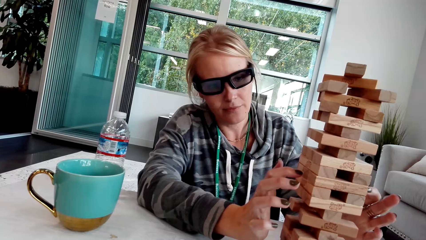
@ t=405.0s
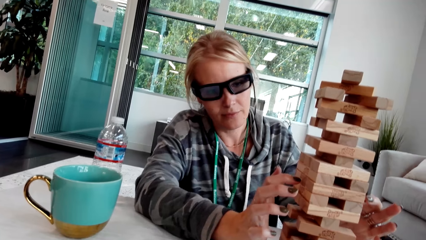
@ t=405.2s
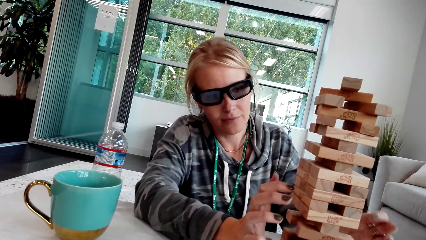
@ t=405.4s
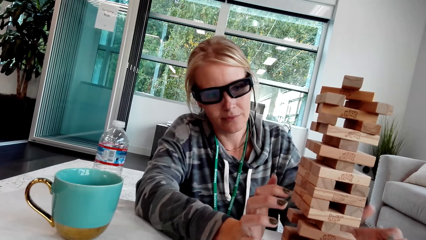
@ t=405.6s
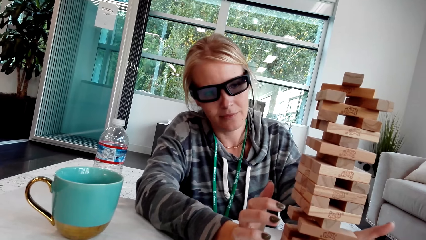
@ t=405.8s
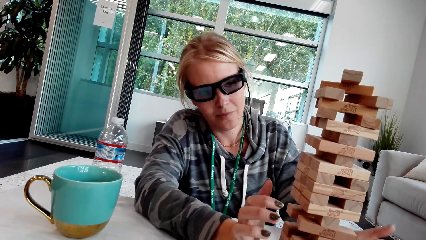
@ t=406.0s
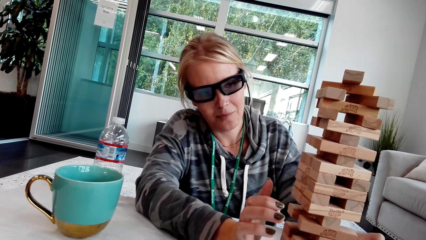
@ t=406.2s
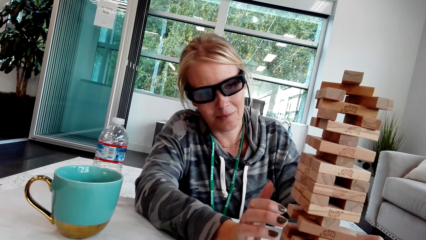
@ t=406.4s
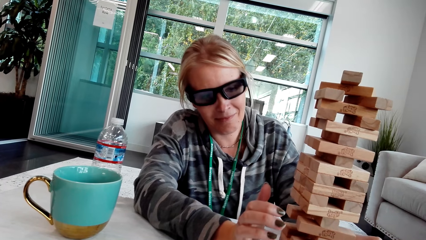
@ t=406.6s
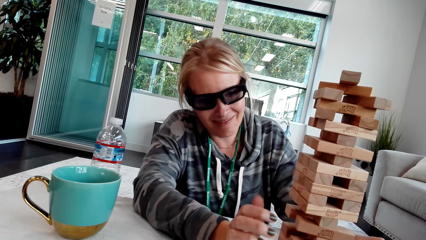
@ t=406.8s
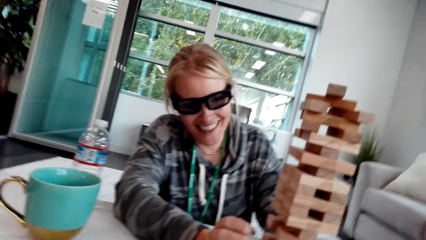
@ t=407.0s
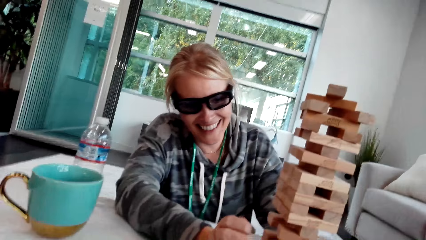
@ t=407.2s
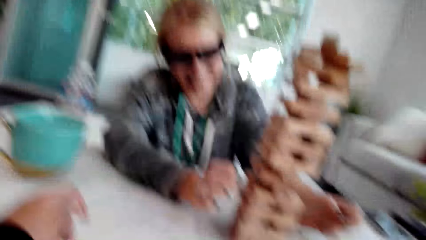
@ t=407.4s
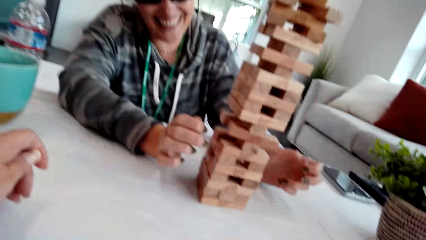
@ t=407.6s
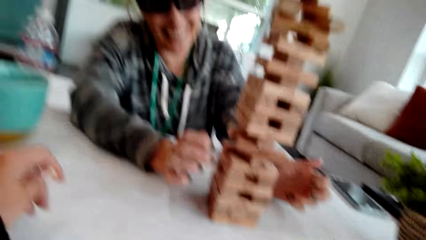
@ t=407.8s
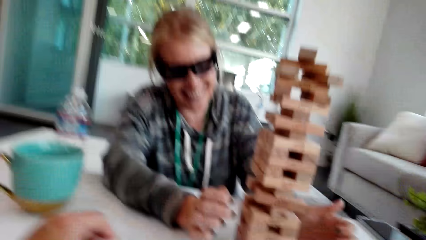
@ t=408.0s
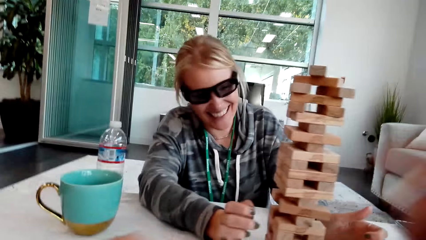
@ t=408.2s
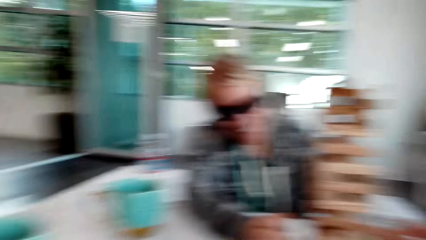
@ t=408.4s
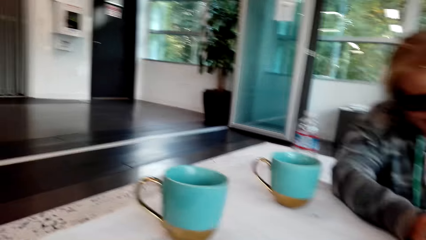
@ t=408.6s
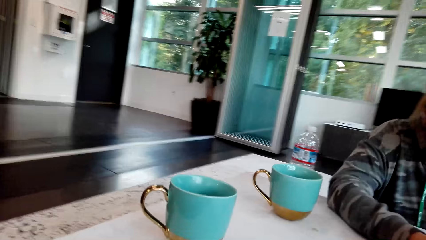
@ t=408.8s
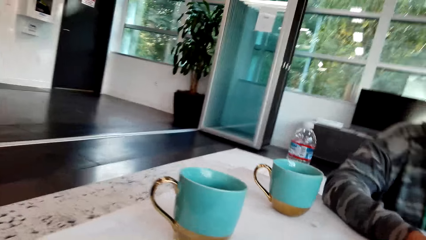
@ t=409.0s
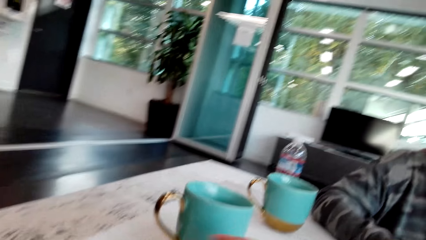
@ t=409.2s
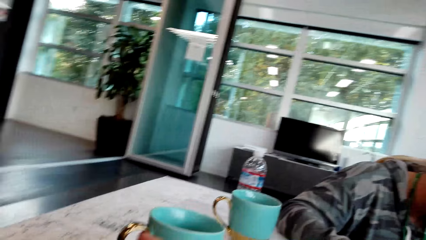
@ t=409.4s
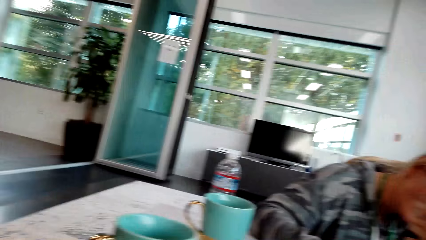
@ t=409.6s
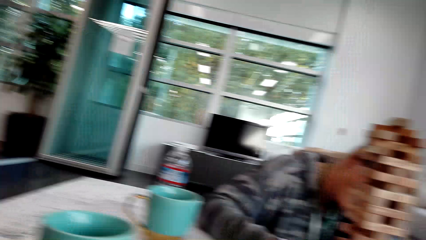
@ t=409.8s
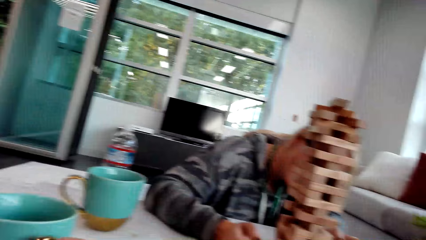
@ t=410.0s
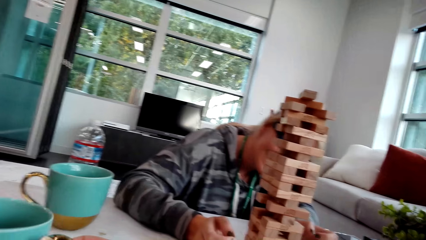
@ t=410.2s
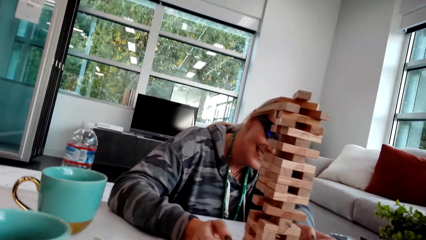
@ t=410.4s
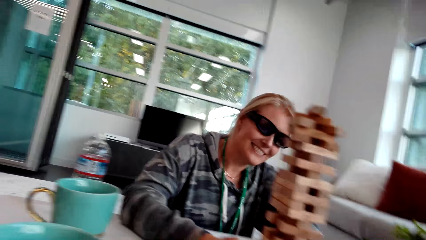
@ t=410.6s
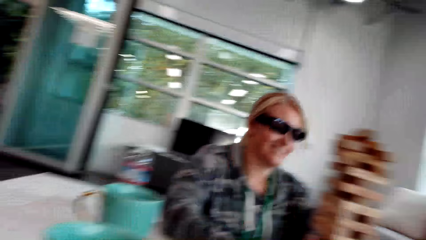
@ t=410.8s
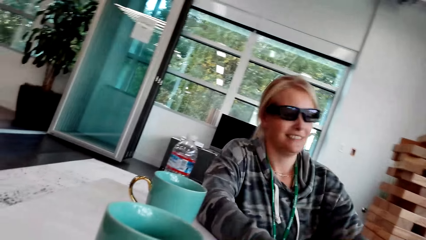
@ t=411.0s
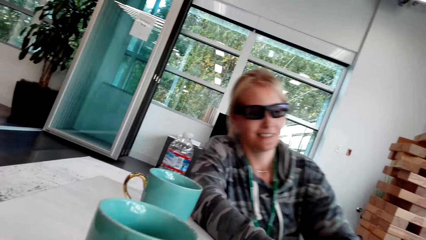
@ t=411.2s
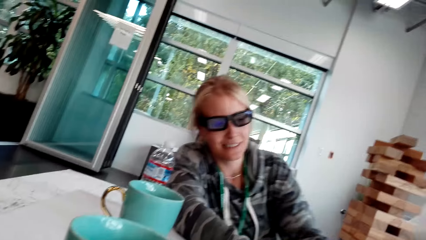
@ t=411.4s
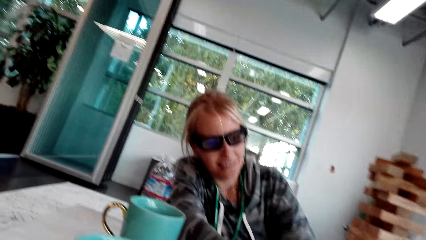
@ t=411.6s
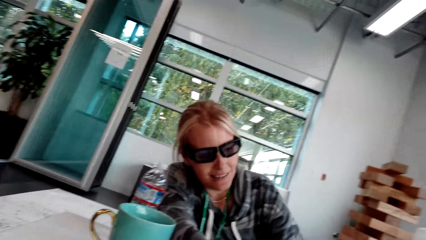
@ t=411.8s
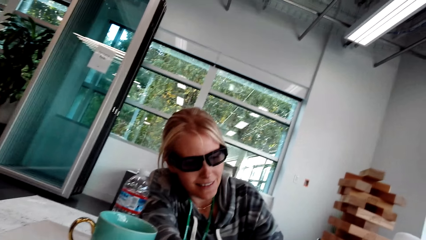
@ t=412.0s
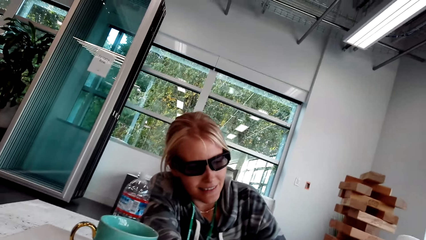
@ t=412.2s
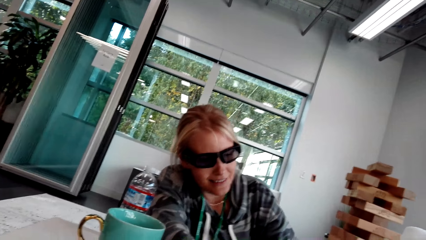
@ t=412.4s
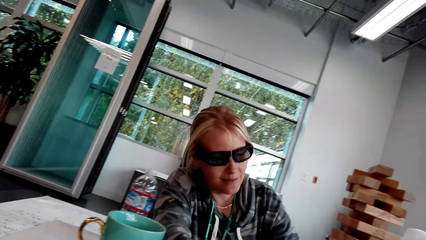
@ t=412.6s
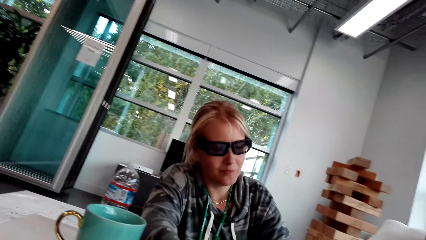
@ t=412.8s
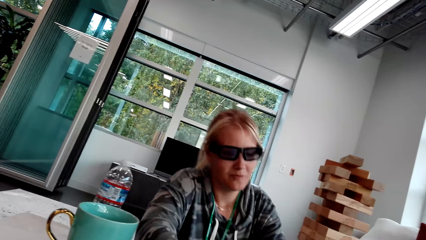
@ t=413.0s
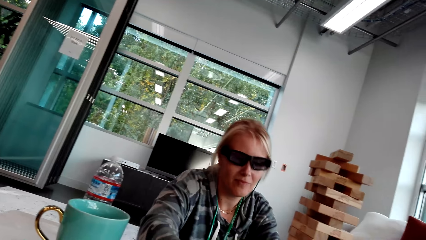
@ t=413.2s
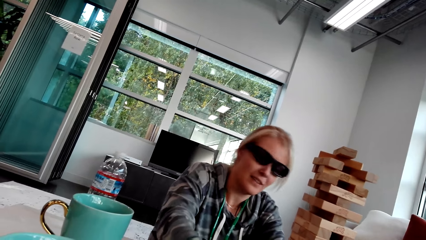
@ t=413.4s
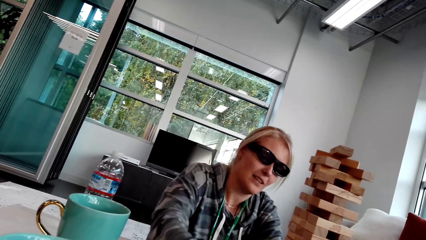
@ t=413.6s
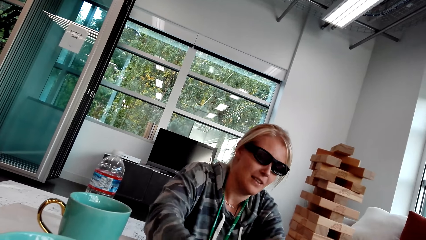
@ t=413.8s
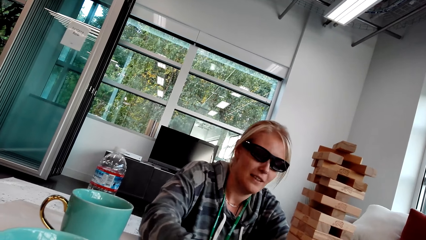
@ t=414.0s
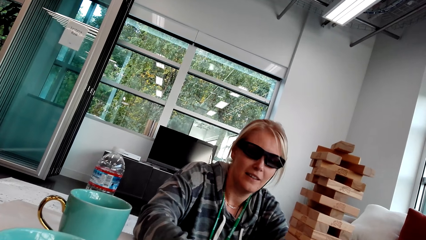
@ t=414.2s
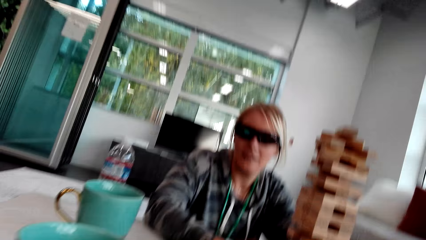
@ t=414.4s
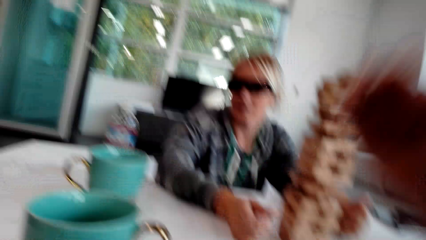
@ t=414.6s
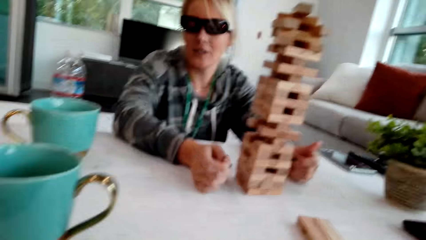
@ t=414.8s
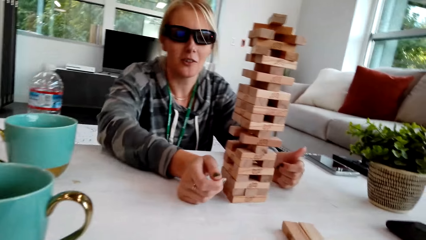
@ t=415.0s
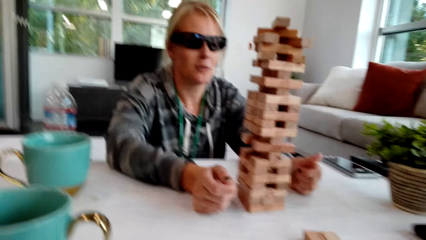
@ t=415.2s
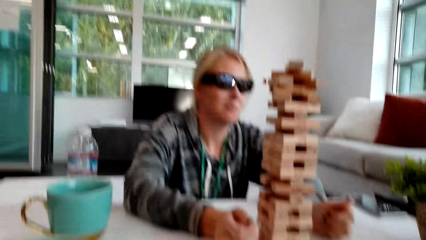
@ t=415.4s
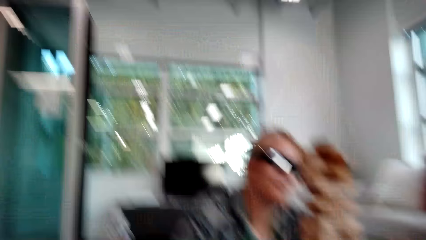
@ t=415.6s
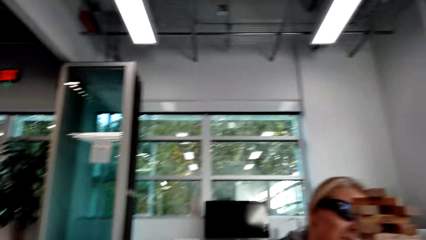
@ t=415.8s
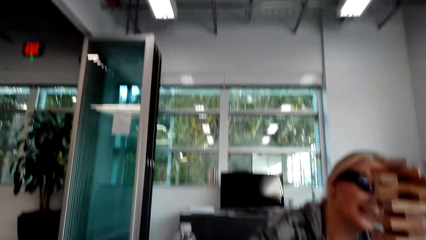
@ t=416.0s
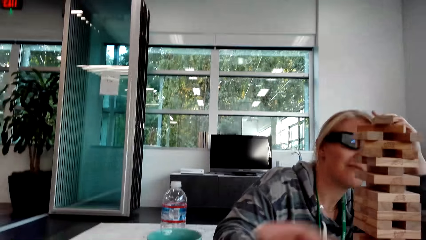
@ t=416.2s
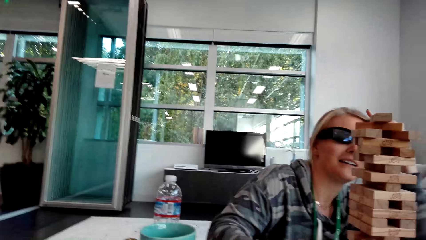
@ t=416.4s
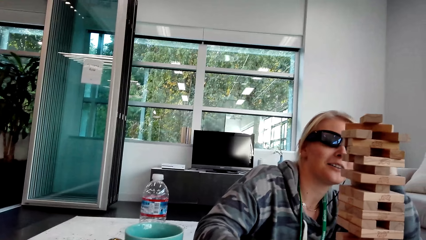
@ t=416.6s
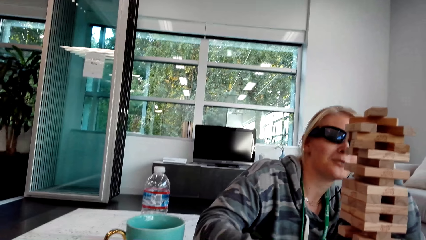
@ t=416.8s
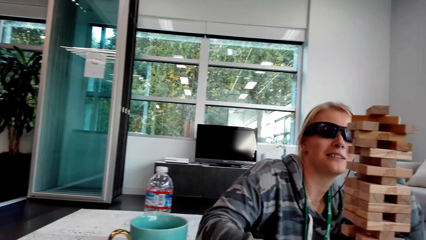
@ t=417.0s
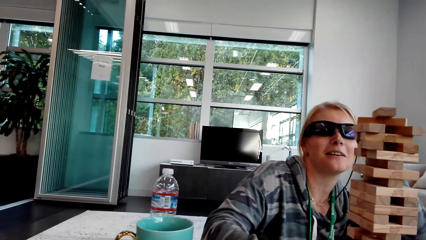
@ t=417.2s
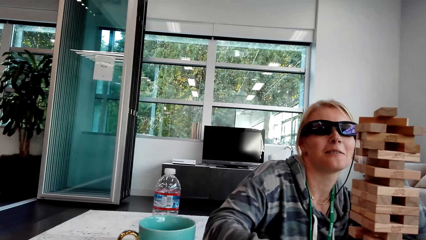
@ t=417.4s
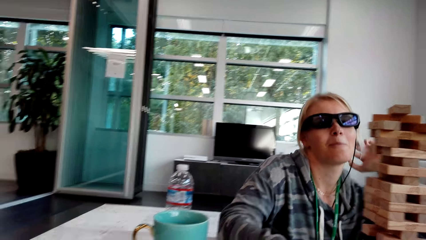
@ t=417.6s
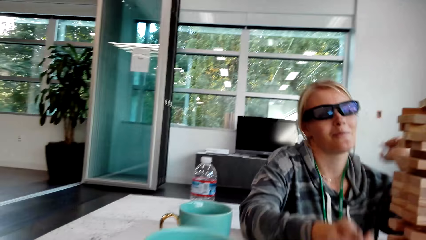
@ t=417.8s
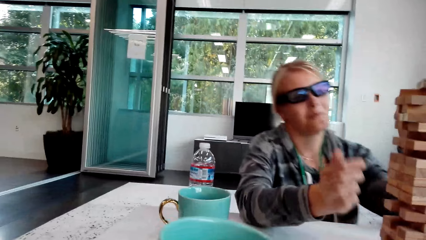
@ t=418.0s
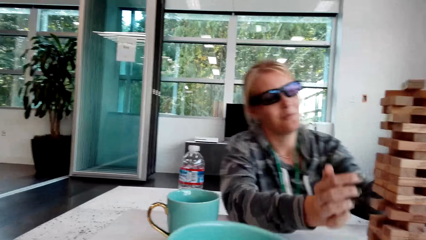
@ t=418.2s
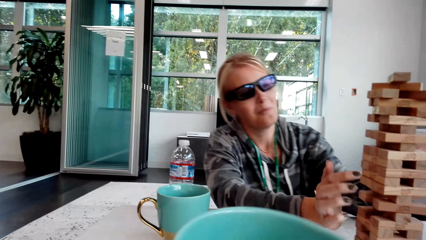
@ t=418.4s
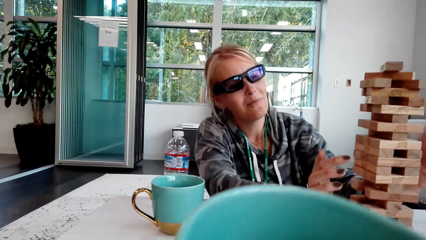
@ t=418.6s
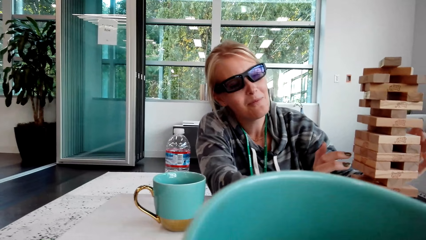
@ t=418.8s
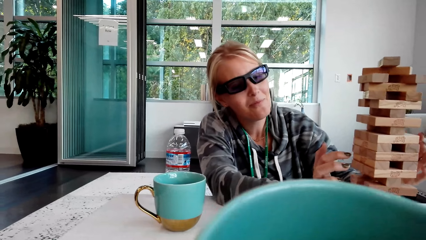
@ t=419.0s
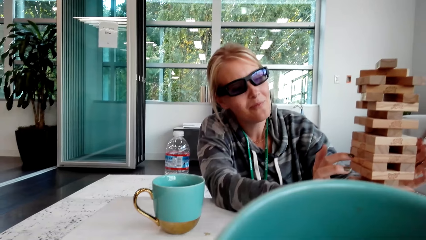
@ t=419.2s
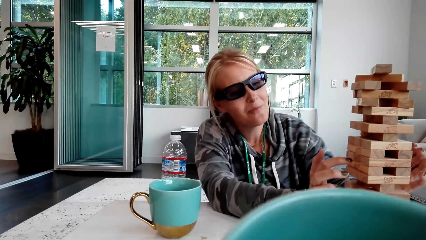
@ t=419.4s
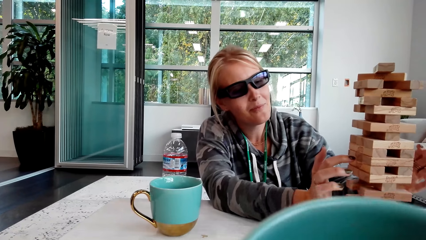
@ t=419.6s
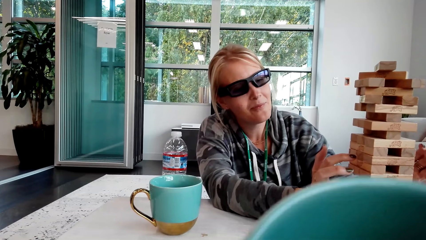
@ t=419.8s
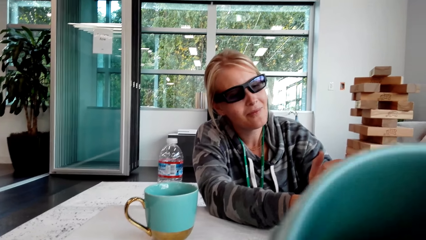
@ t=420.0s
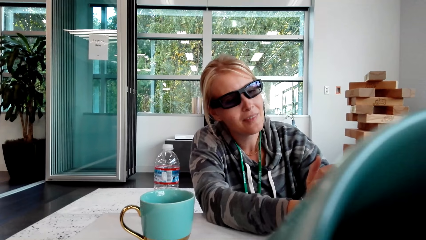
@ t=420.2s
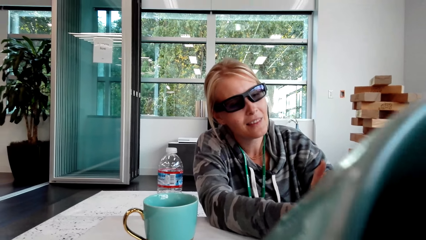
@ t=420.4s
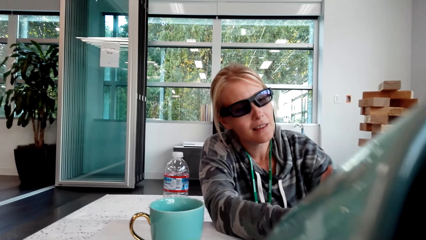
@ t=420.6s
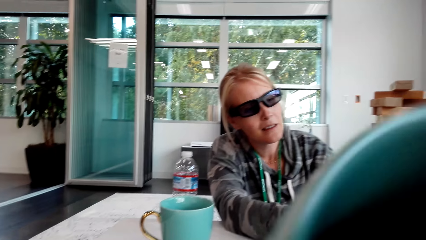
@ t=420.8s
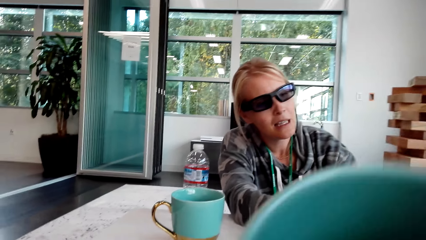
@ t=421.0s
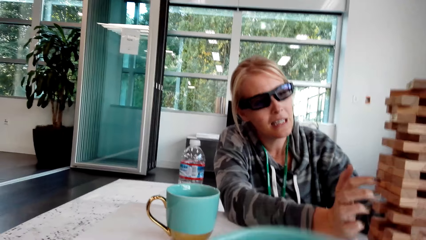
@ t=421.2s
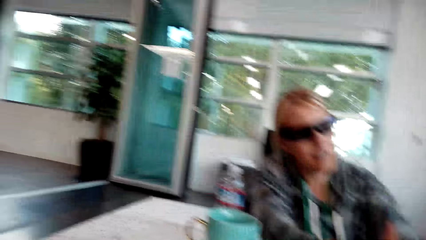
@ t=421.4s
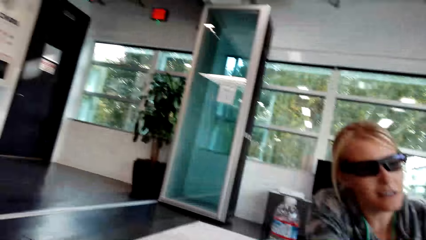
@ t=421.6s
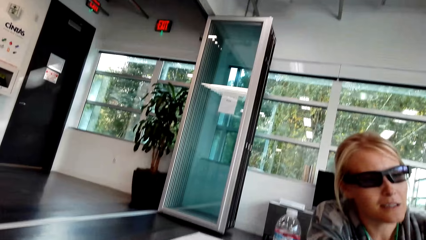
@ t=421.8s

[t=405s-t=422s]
A woman touches the blocks. The camera wearer looks around. The woman talks and picks up the wood.
